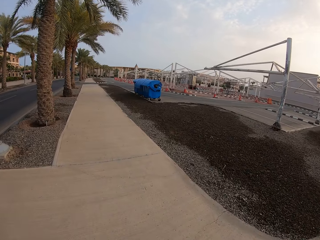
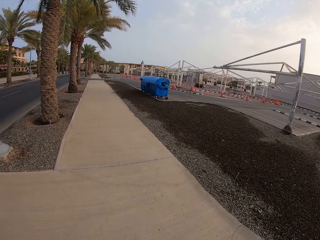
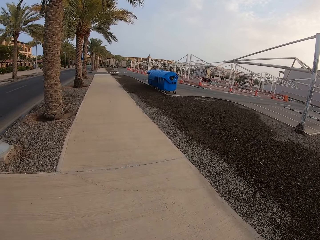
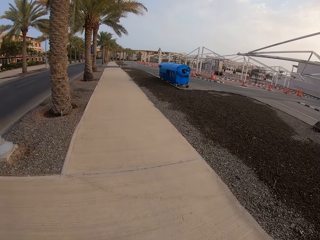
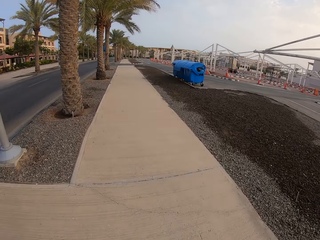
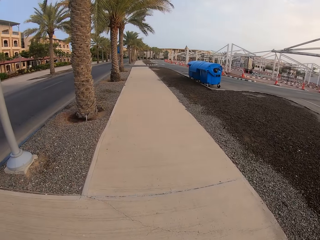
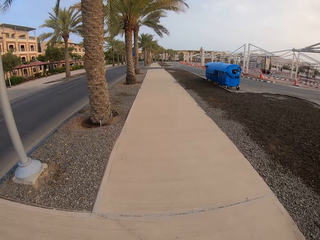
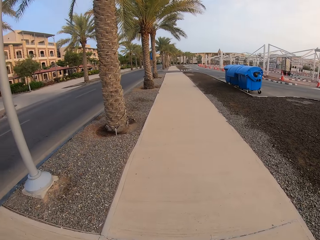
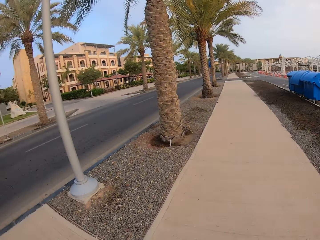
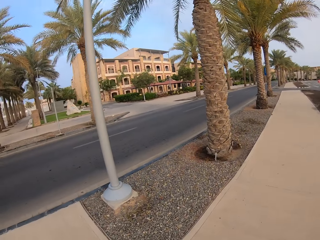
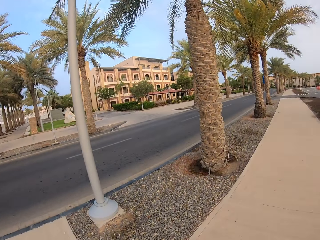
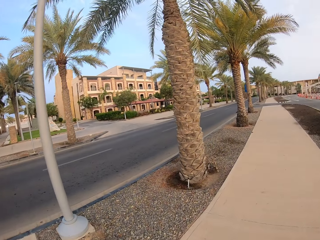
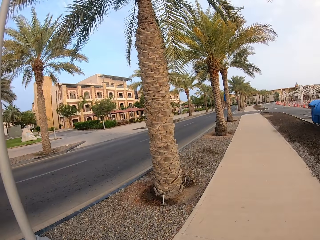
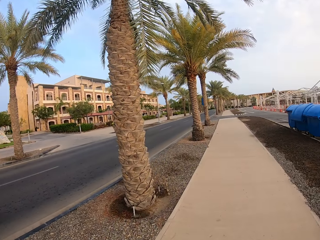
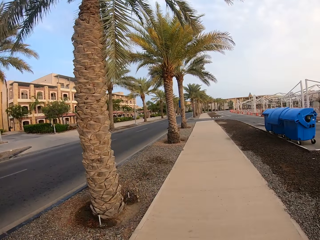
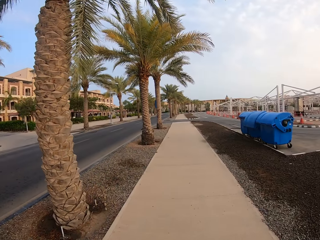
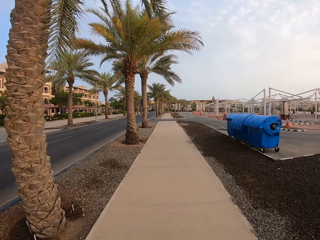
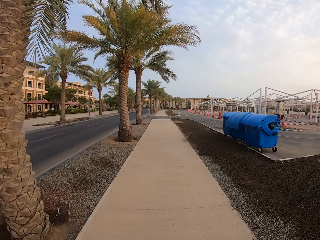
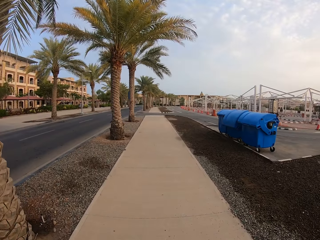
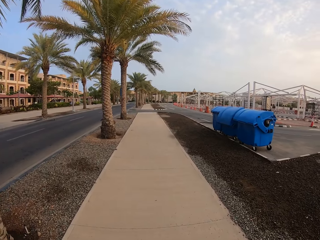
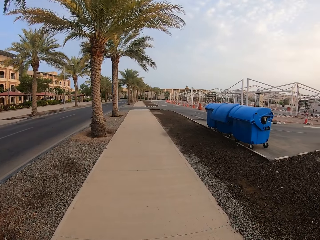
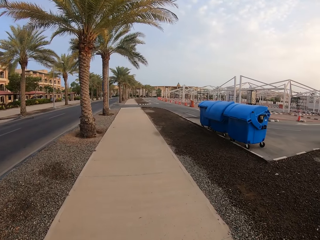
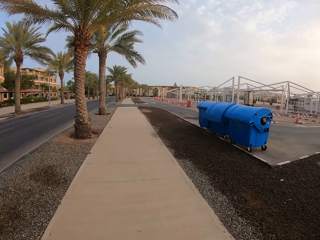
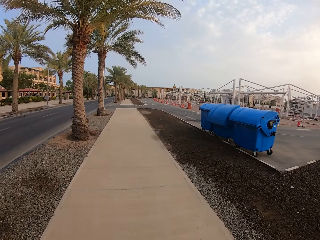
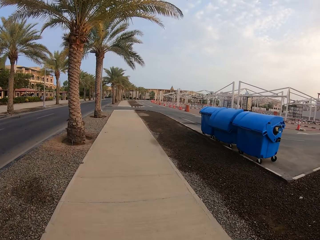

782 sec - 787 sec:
The camera wearer walks around.

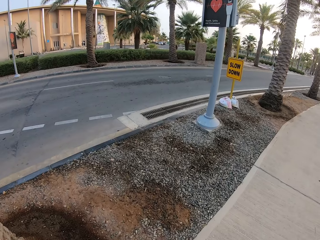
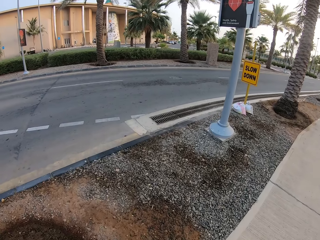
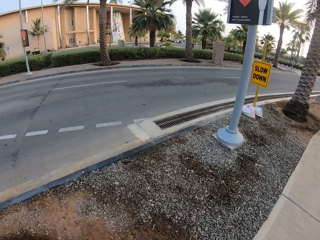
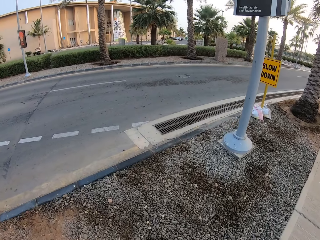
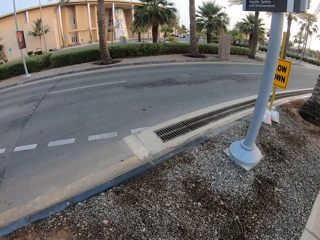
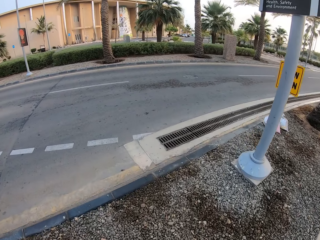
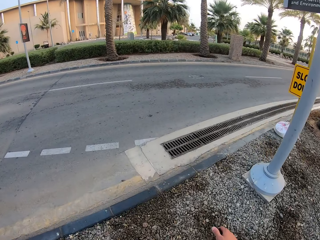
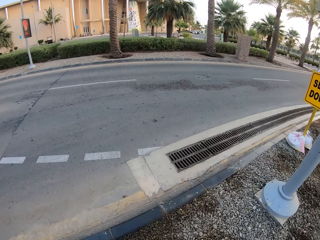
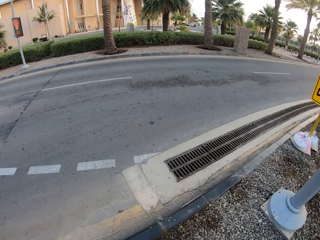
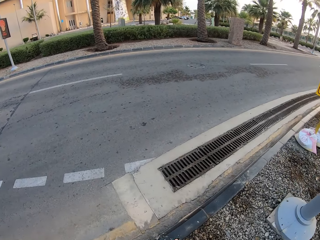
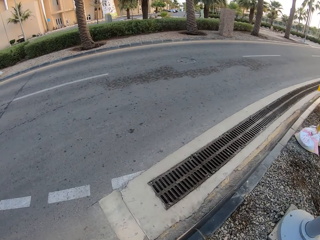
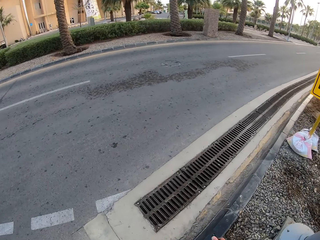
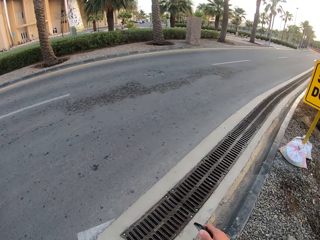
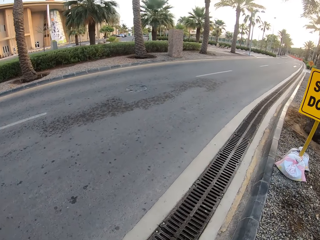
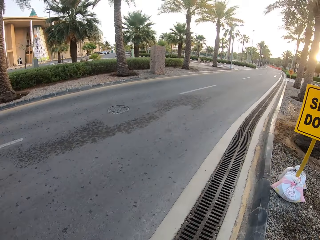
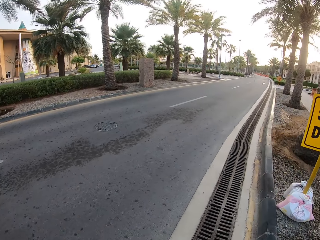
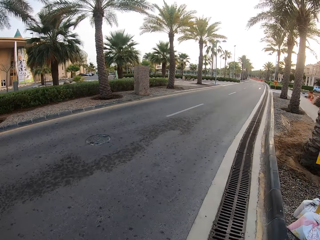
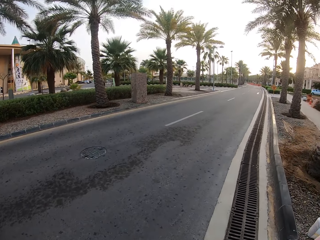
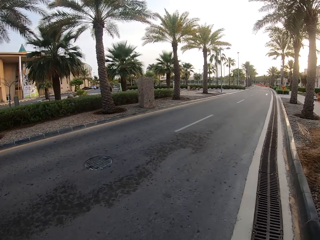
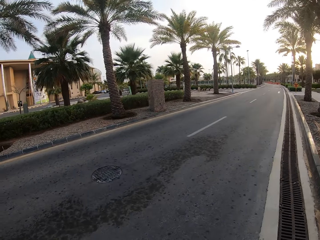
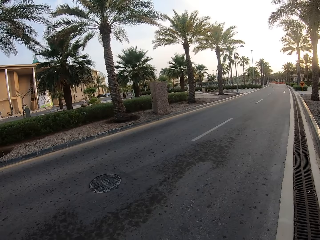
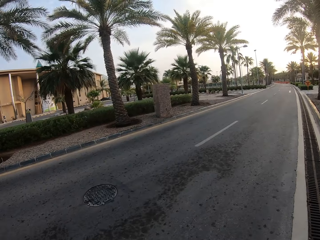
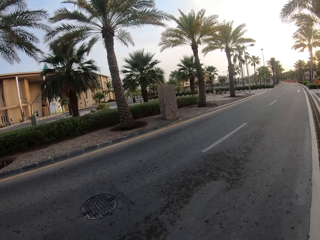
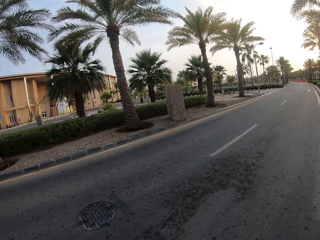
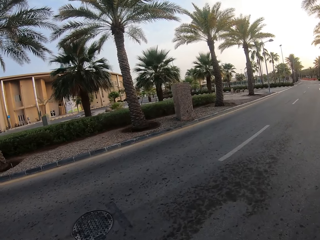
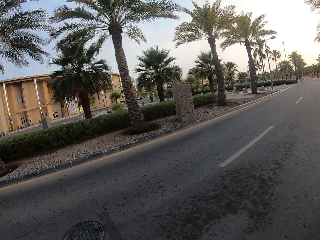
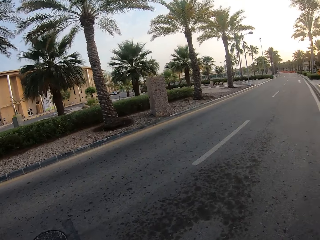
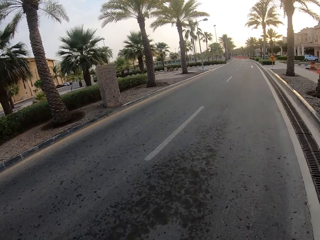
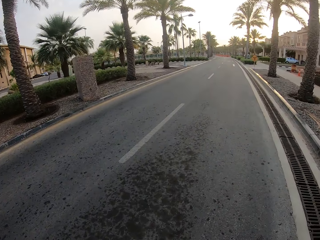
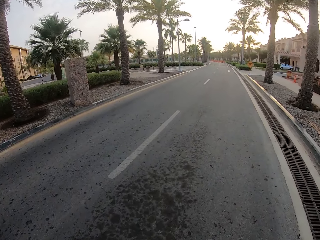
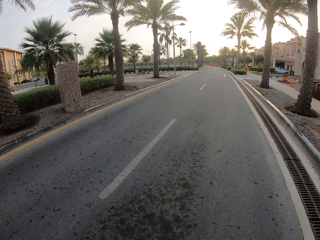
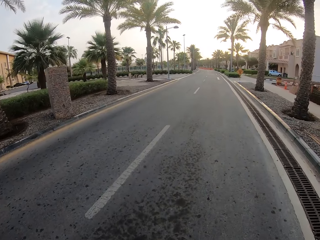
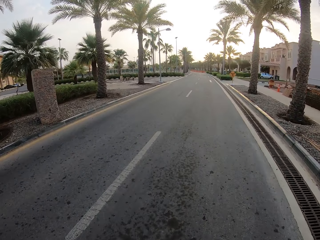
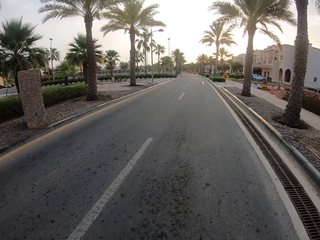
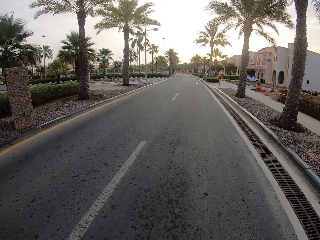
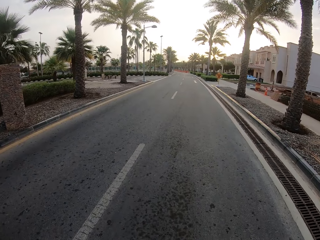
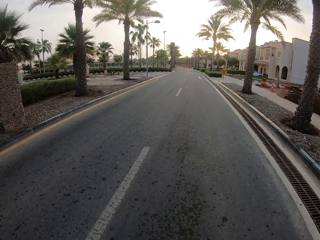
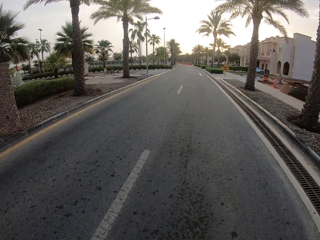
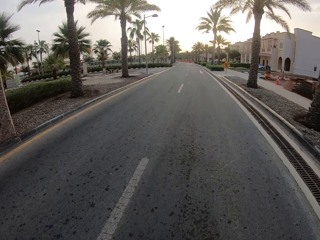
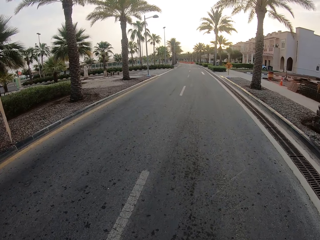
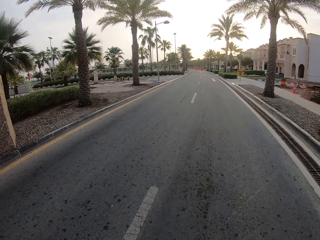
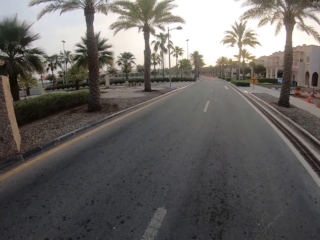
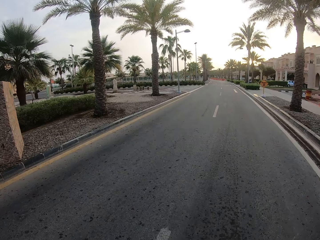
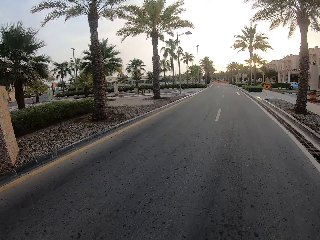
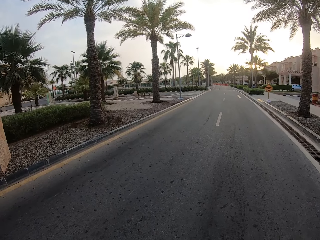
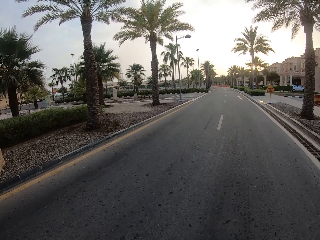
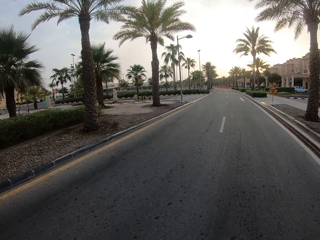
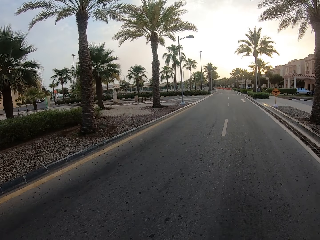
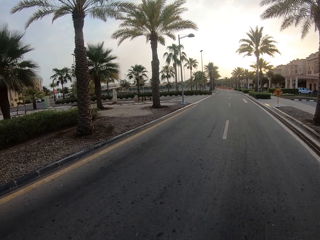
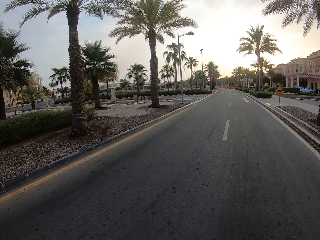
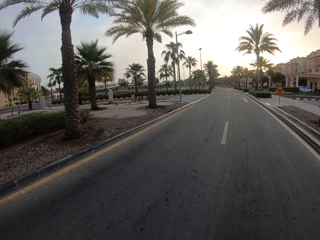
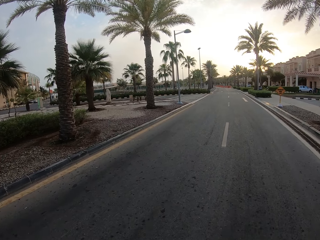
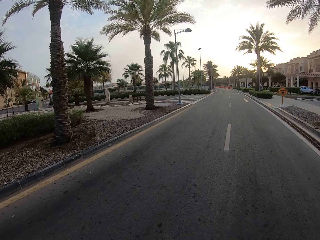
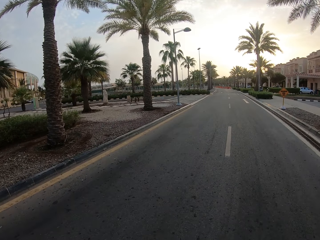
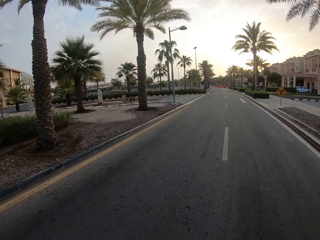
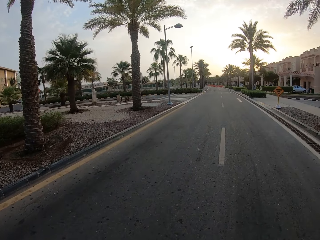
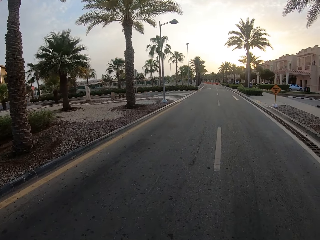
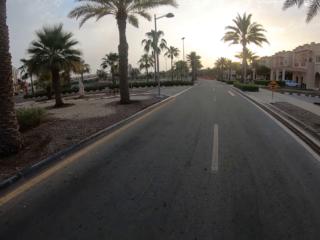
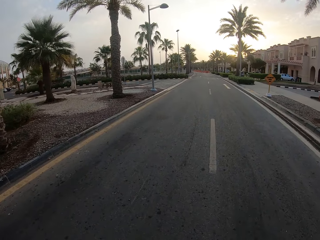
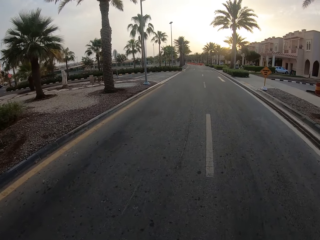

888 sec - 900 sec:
The camera wearer crosses the pathway, walks on the road, crosses the road and walks along the road.

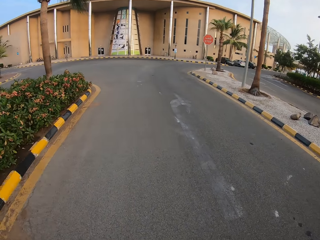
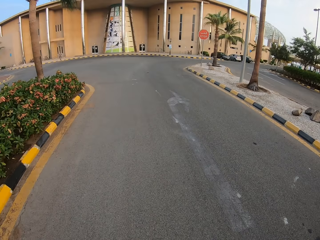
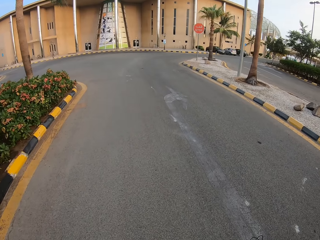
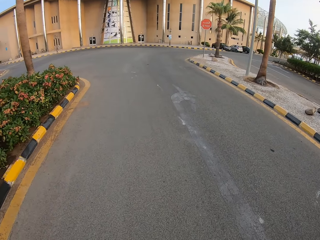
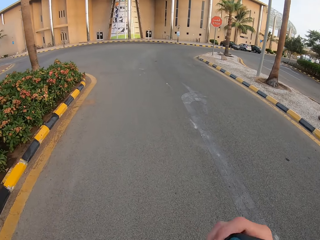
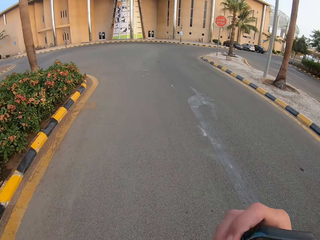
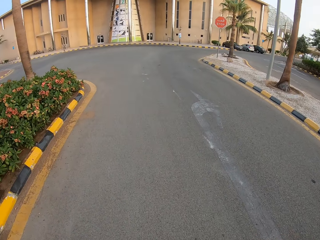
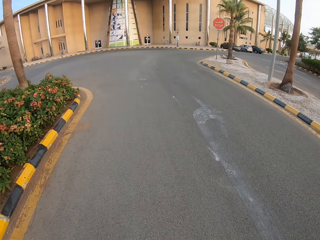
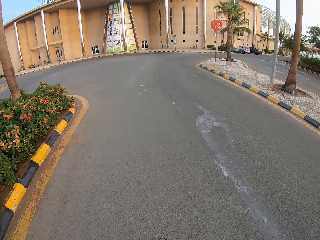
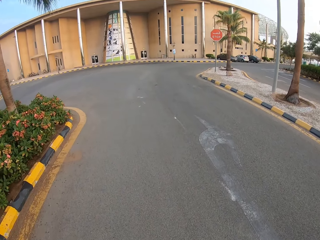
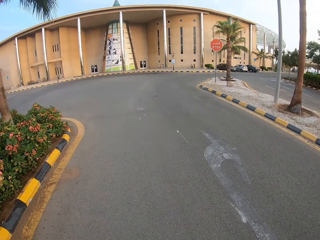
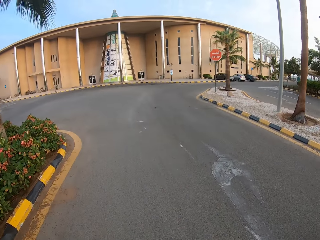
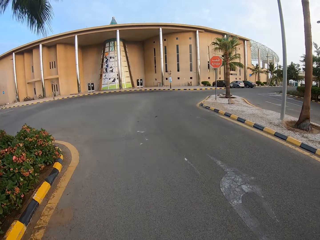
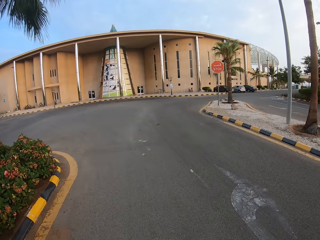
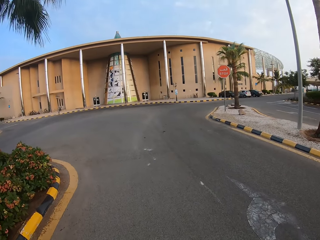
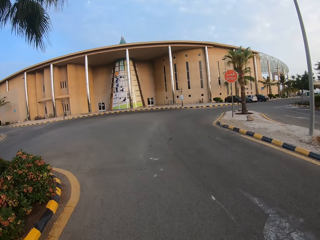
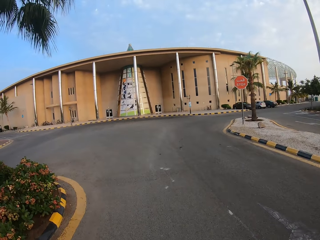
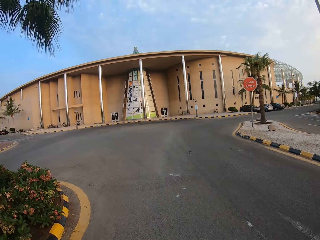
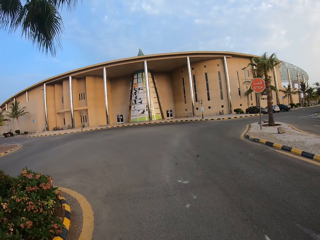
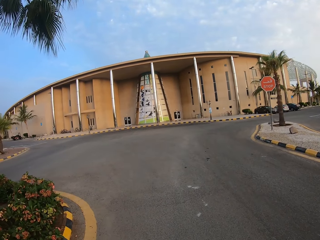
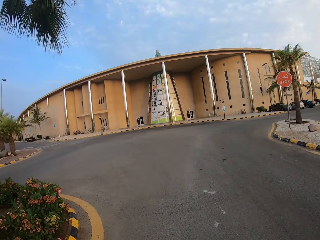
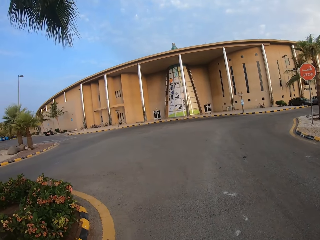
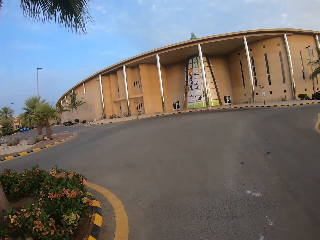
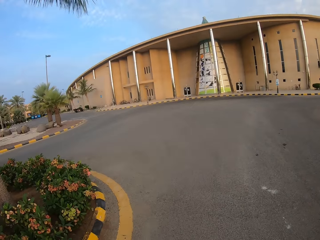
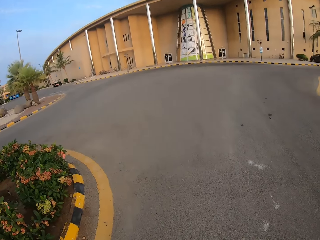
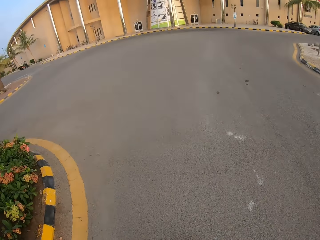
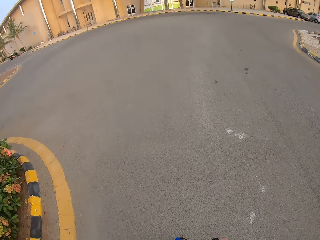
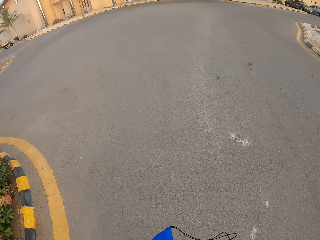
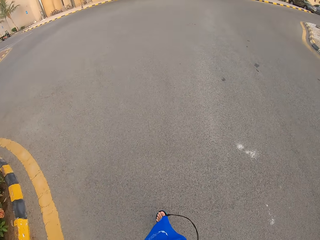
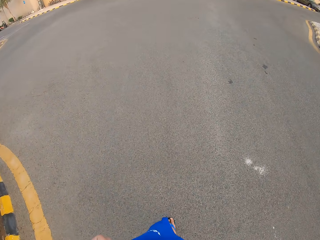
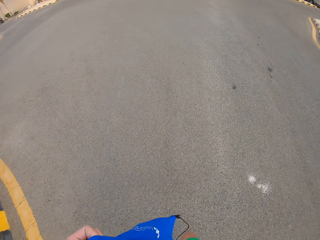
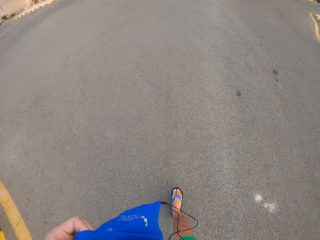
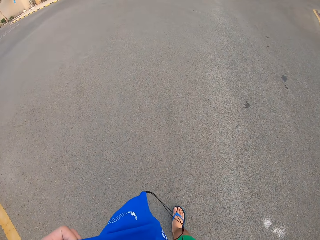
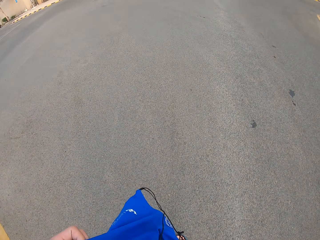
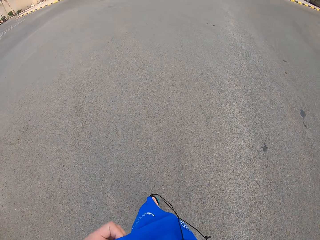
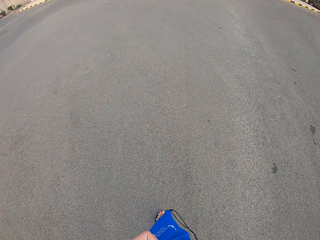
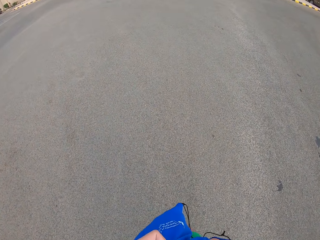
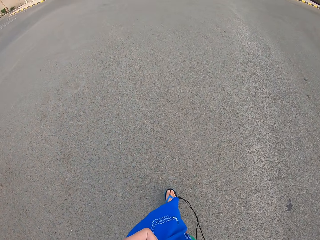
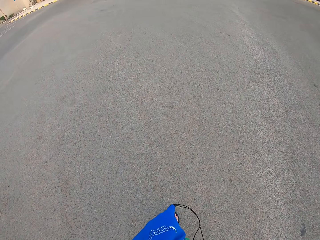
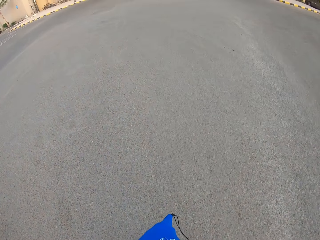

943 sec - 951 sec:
The camera wearer raises his right hand towards something. He holds a bag in his hands.
